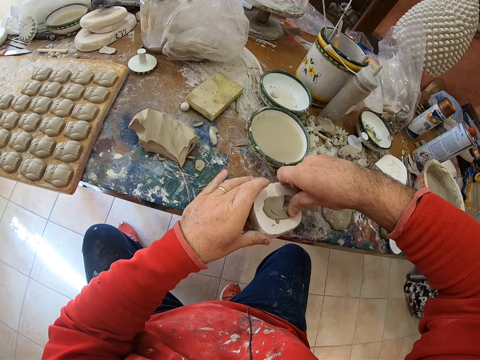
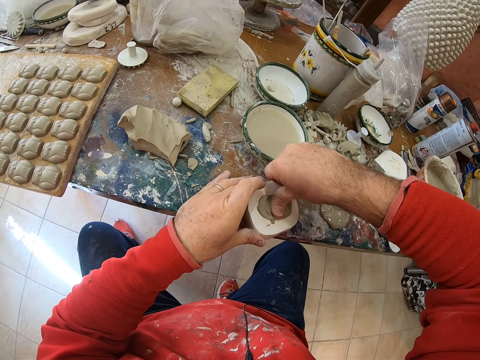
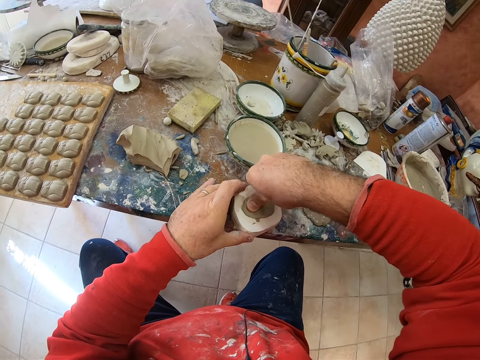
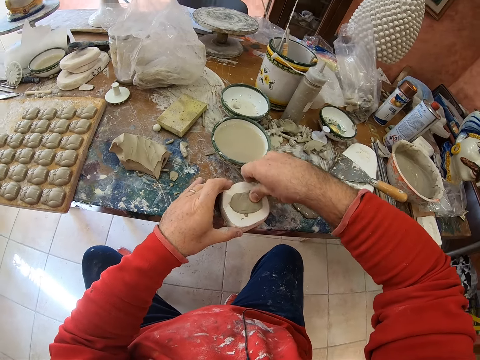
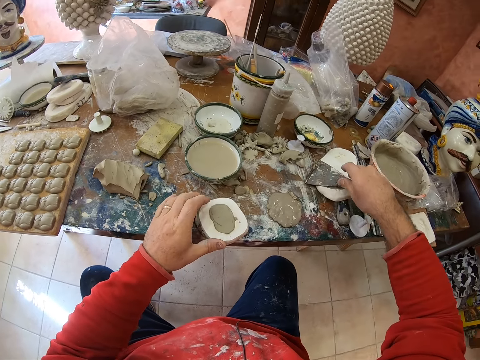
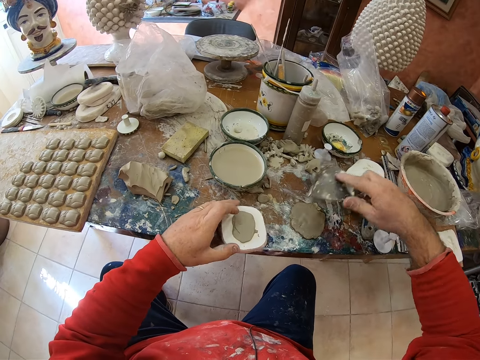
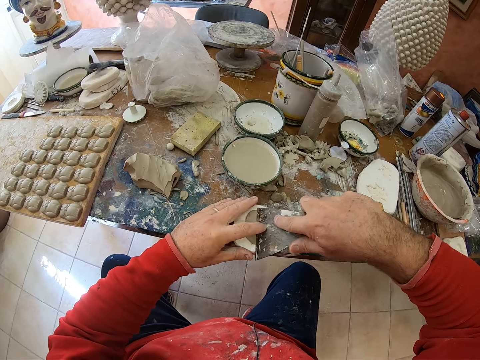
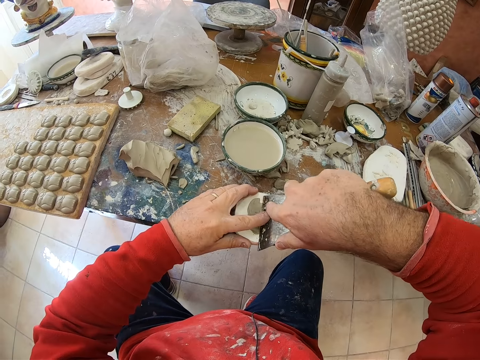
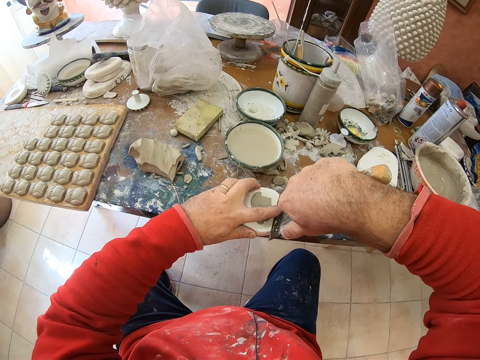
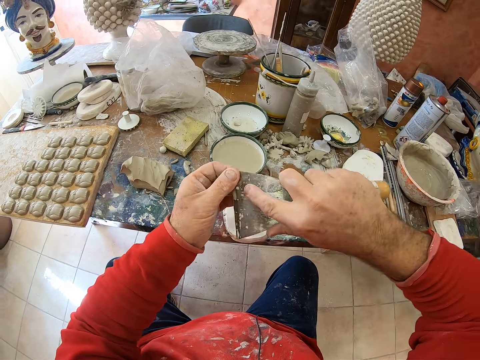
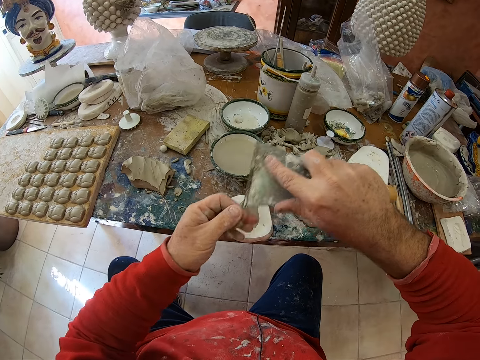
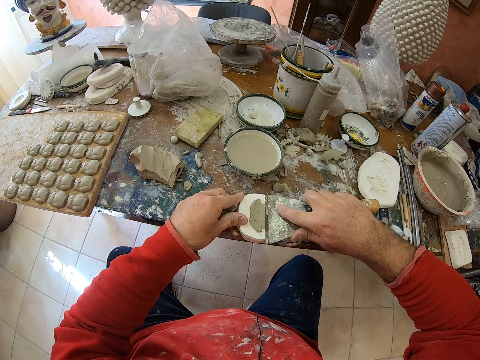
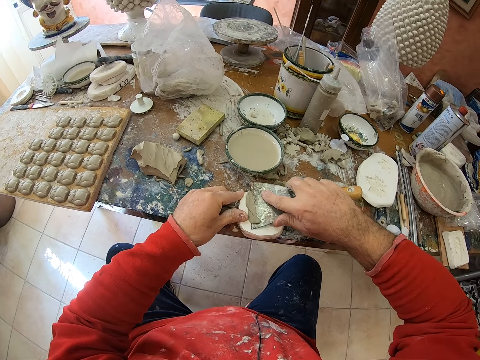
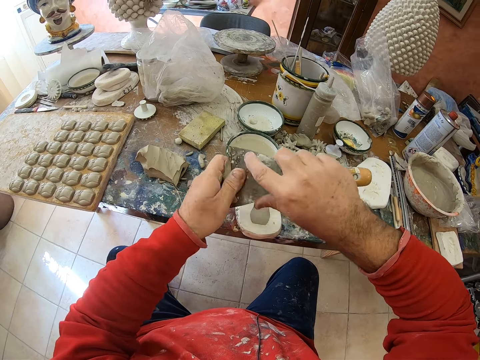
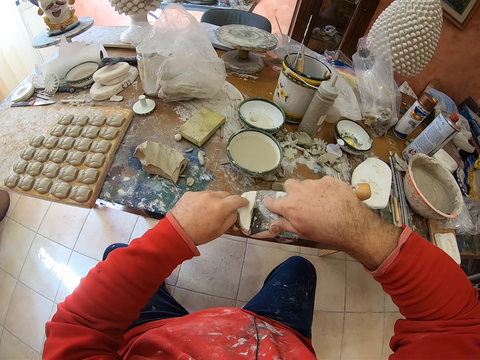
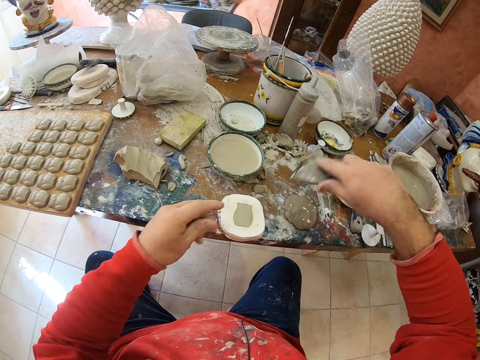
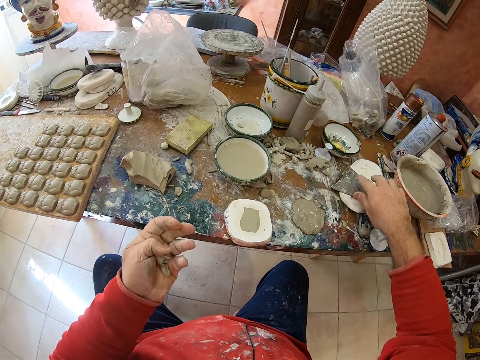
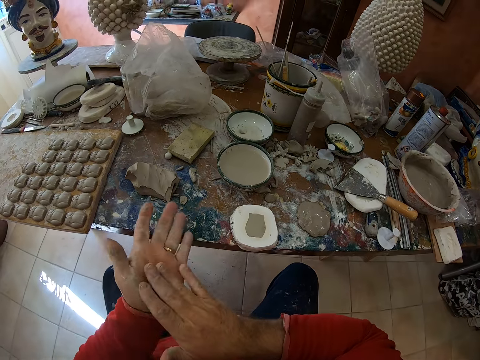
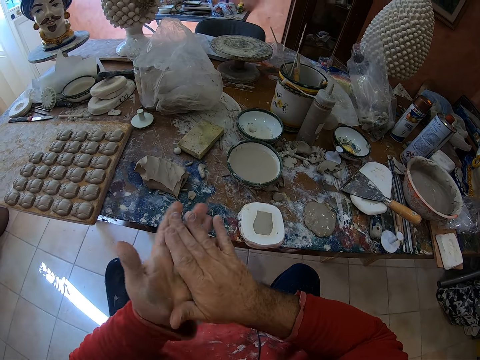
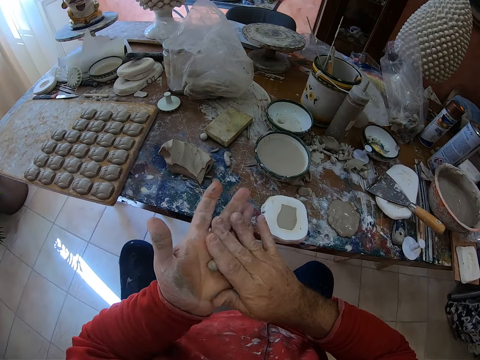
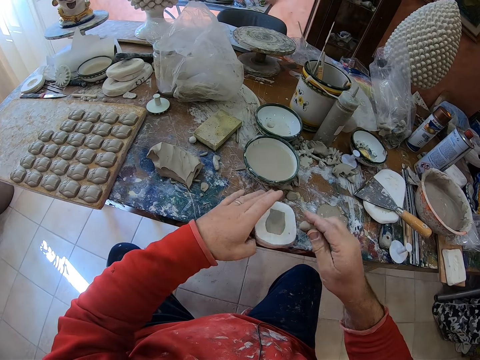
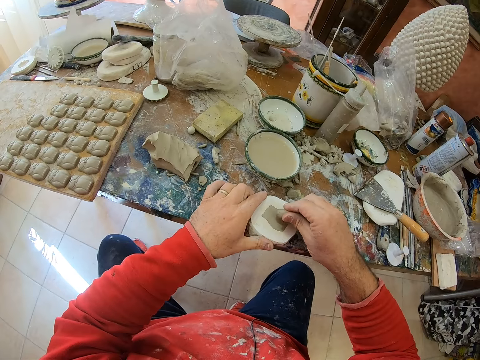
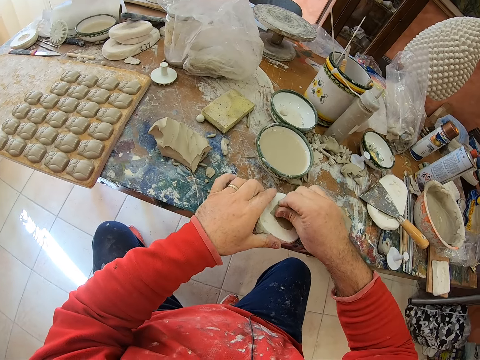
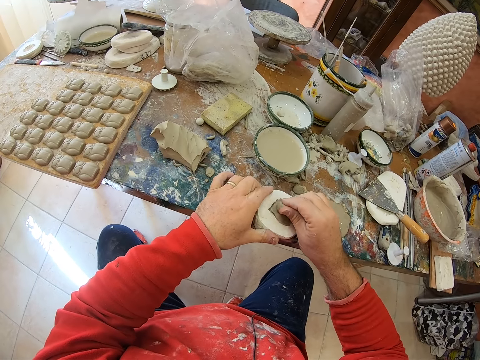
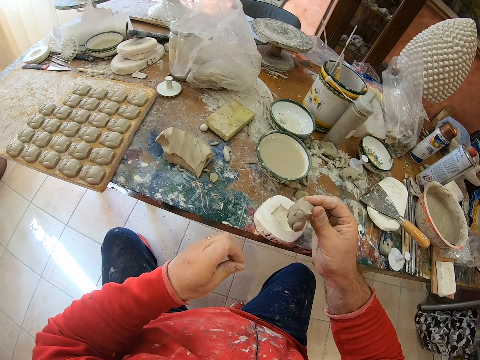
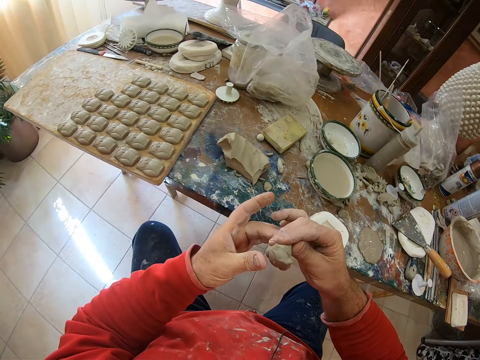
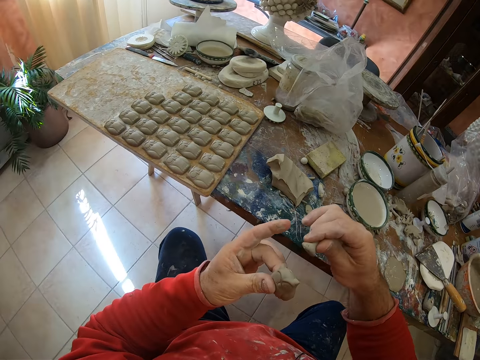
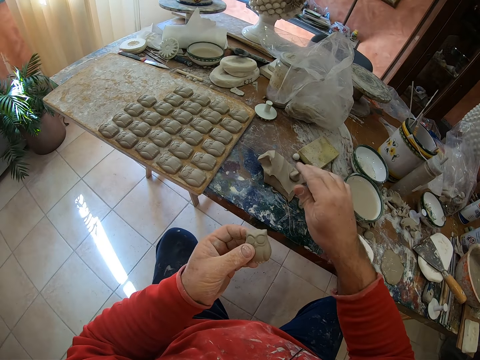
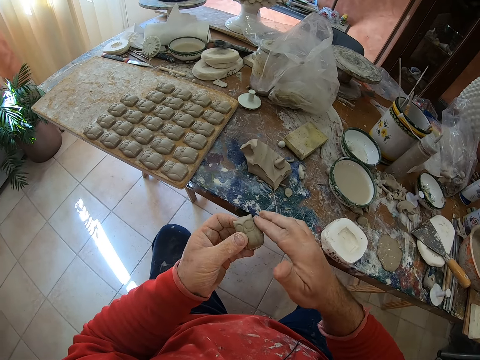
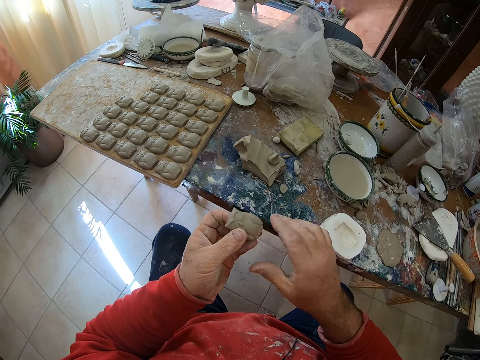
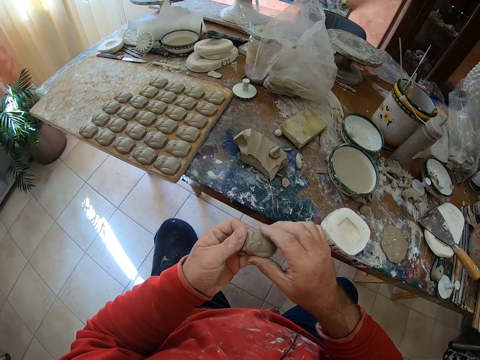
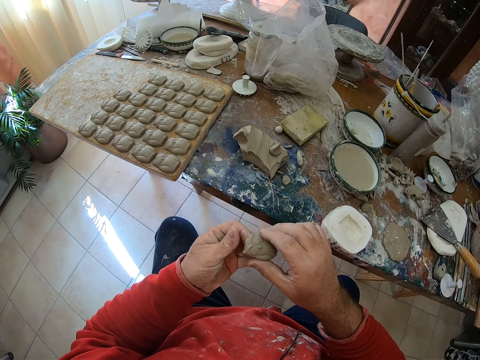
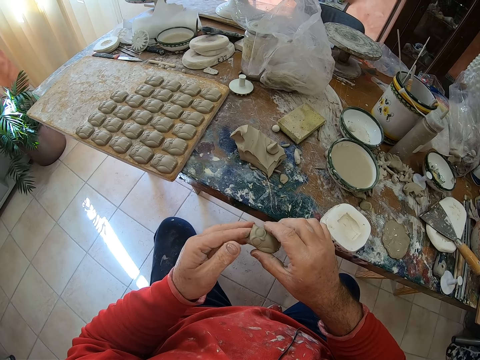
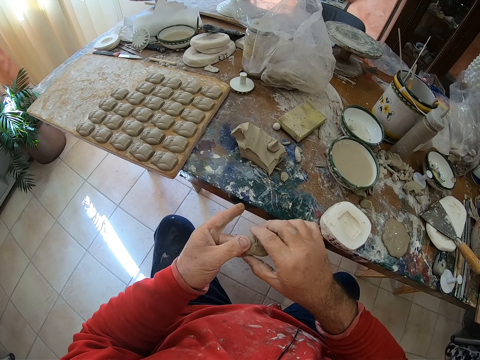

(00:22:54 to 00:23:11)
The camera wearer picks up a scraper on the table. He scrapes off excess clay on the mold shaper with the scraper. He puts down the scraper on the table. He rolls the clay mold in his hands. He scoops the molding from the shaper tool with the mud. He presses the clay mold on a mold shaper and pulls an owl shaped clay mold from the mold shaper. He drops the mud on the table. He shapes the molding in his hands. He smoothens the owl mold's edges with his fingers.

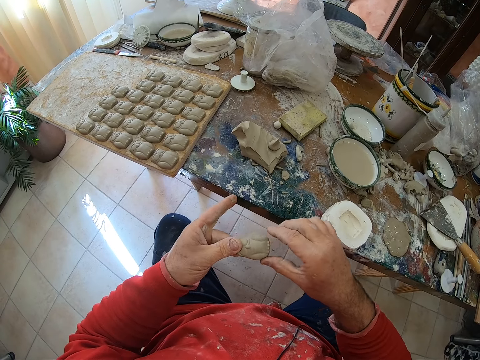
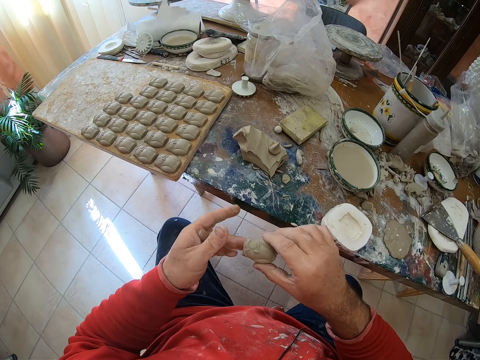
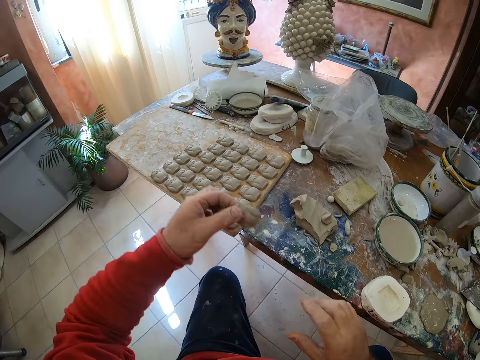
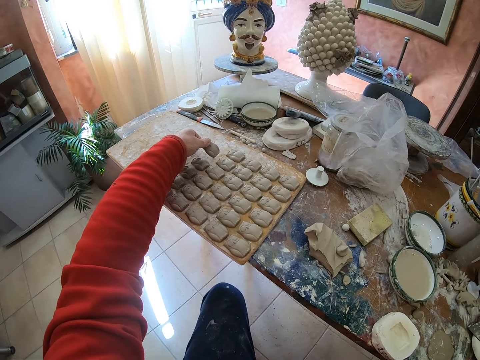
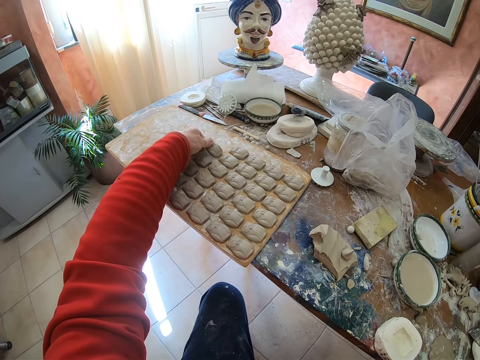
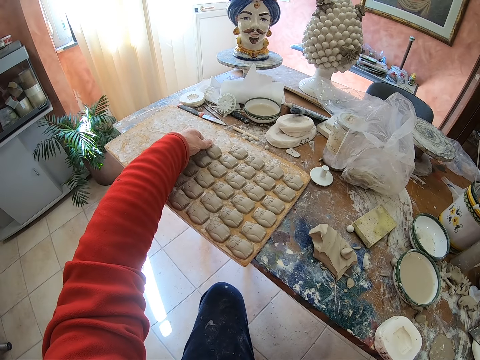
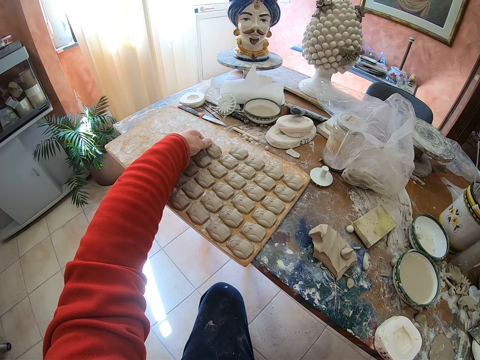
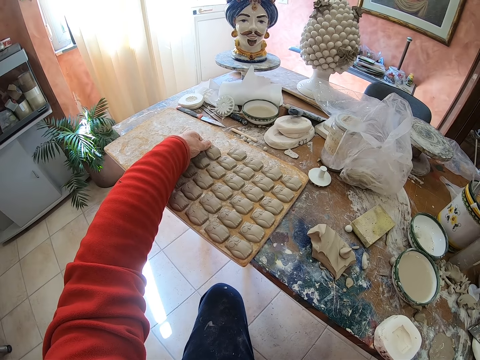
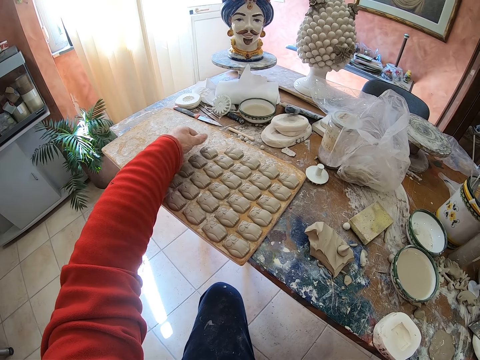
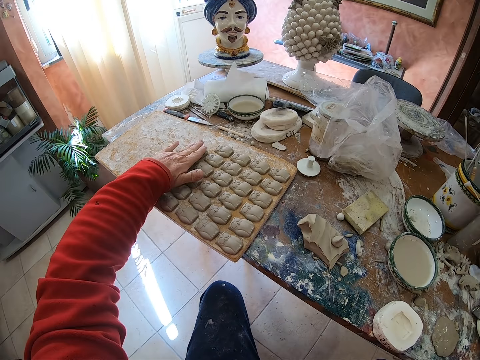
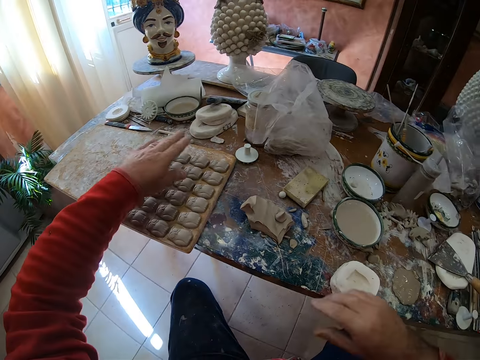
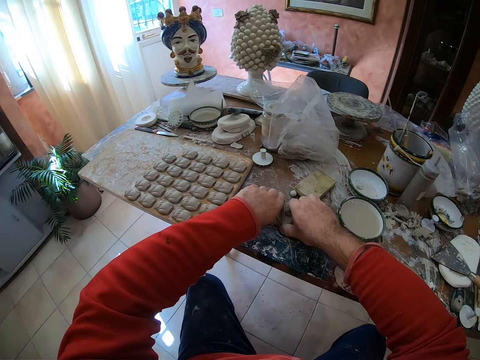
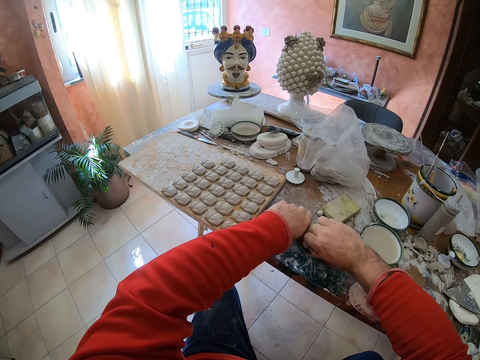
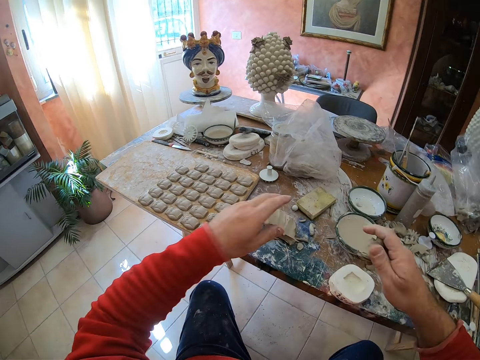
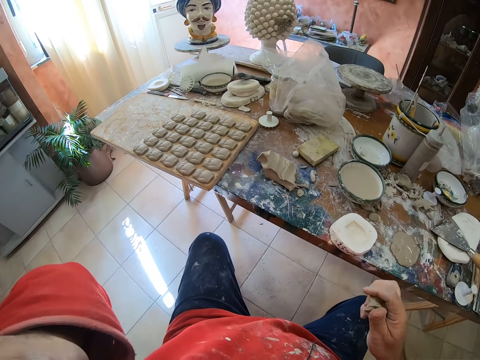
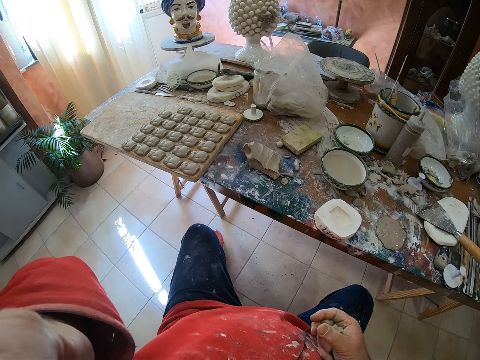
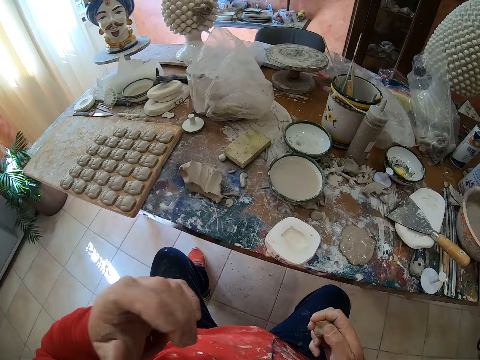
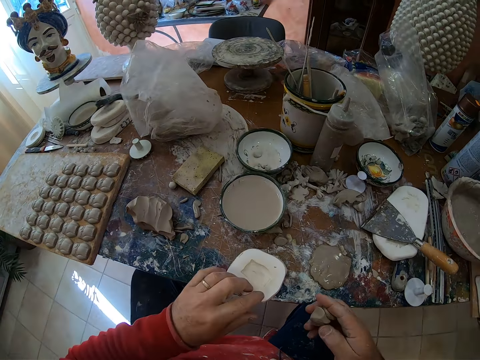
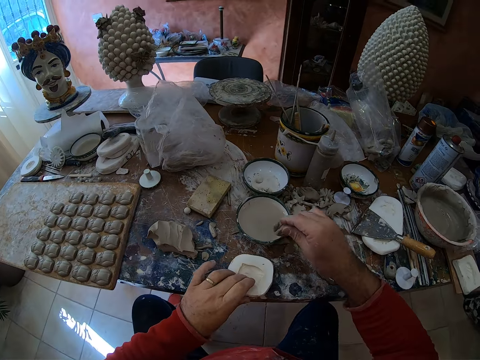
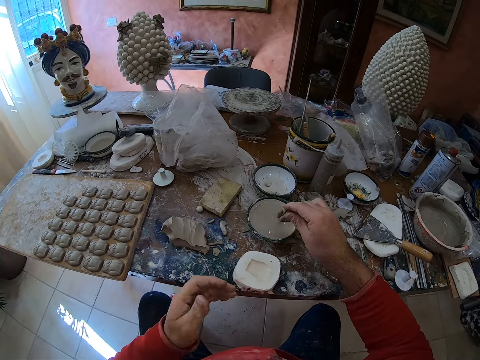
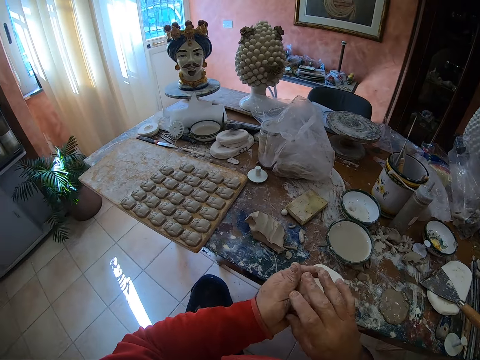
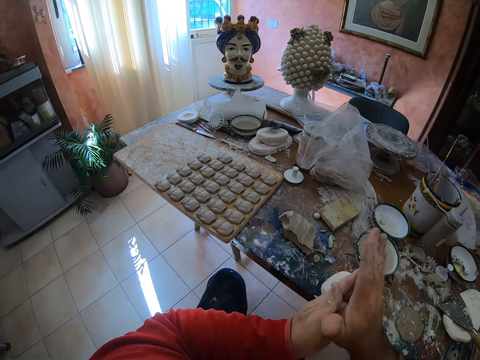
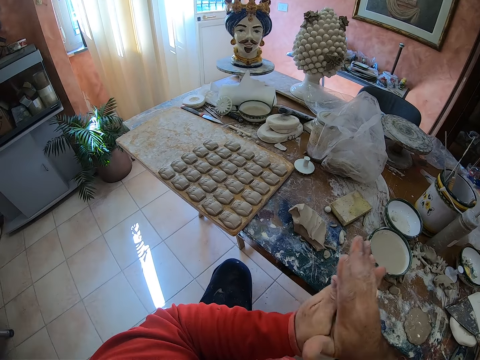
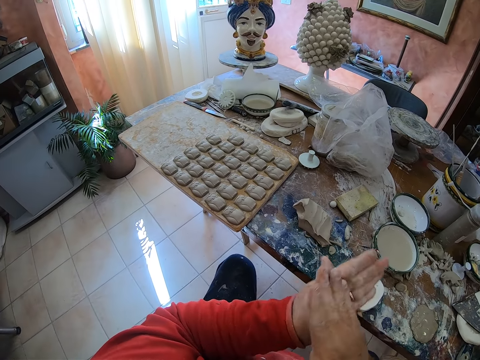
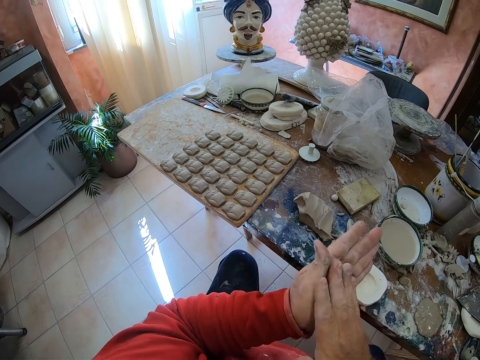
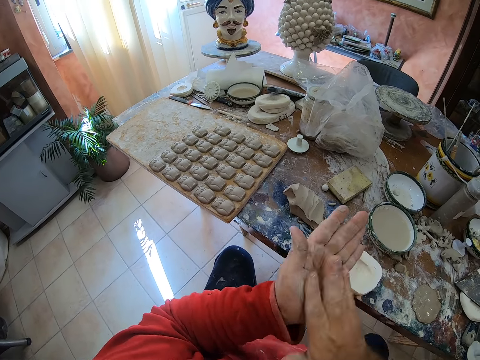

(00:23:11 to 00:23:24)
The camera wearer puts the clay owl molding on a wooden tray. He cuts the mud on the table. He takes a pinch of clay mold on the table. He adjusts the camera on his head. He compresses the mud in his hand. He dips the clay mold into water. He rolls the clay mold in his hands.
